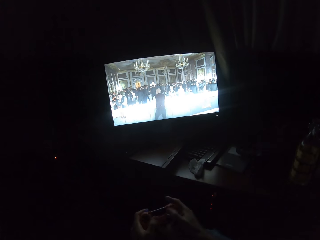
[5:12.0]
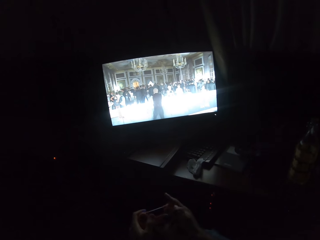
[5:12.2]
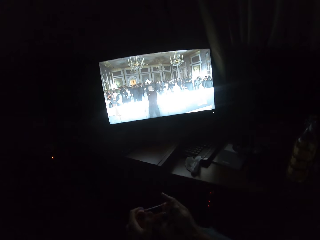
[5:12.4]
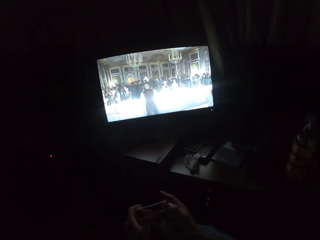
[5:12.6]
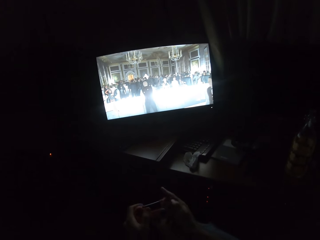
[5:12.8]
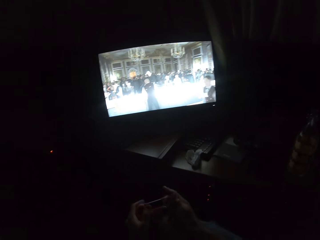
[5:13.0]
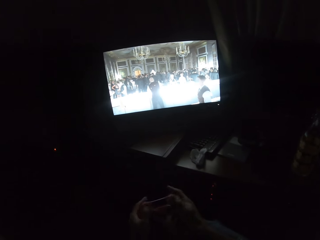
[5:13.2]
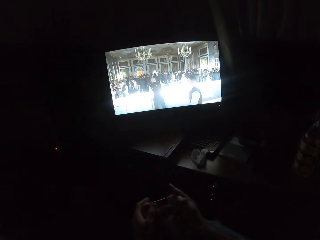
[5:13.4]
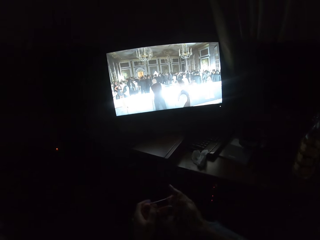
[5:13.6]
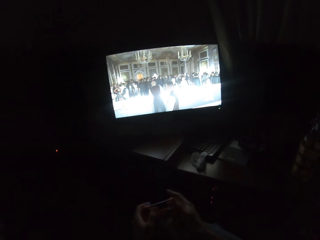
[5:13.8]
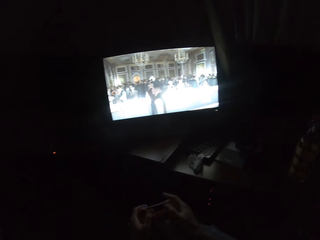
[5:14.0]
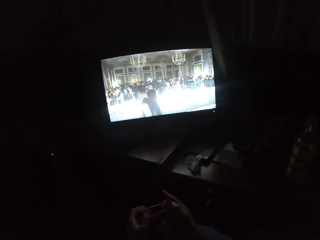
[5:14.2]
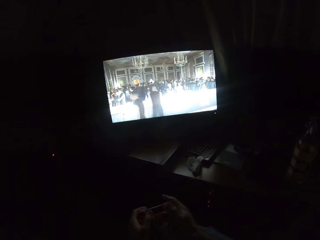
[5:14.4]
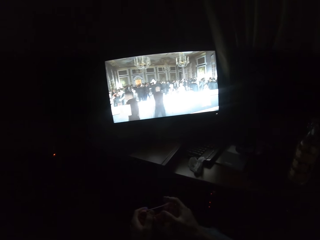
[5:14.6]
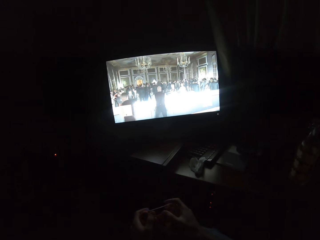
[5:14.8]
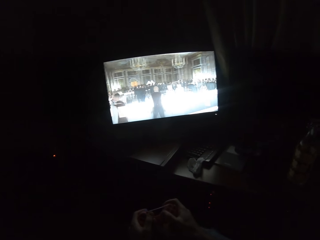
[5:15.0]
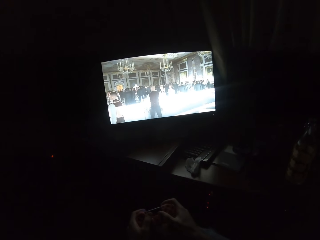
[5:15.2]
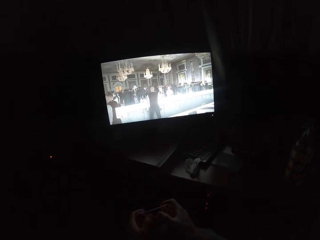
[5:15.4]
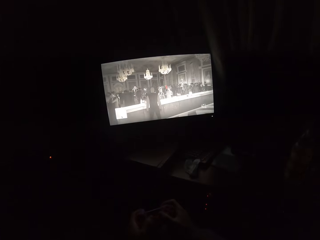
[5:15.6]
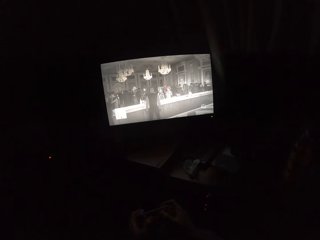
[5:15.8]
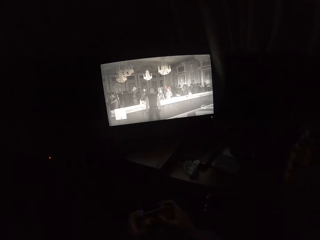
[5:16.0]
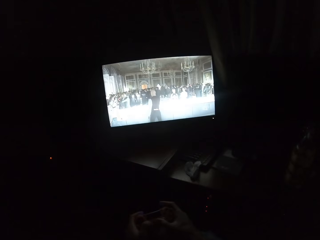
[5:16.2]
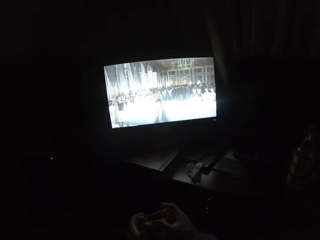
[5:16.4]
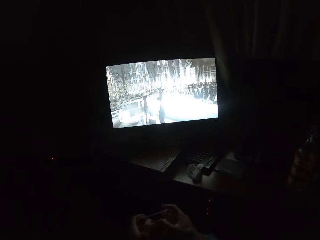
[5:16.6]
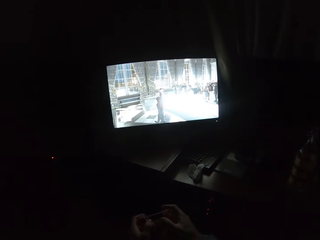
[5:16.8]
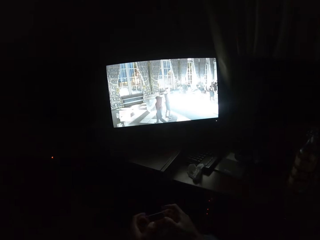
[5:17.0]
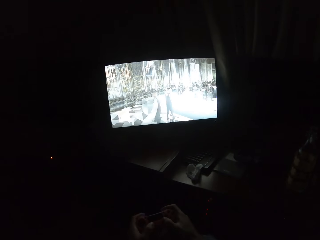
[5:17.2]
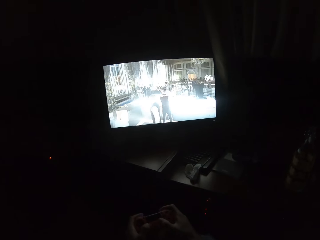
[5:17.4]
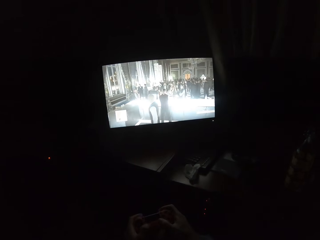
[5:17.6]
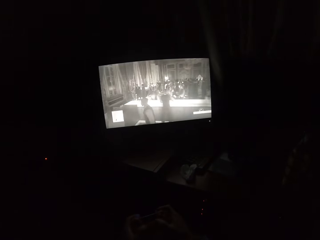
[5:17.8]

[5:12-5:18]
The camera wearer plays a video game on the screen.

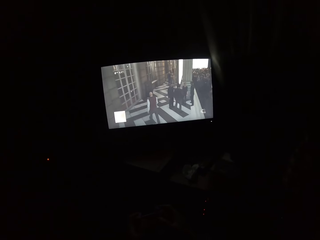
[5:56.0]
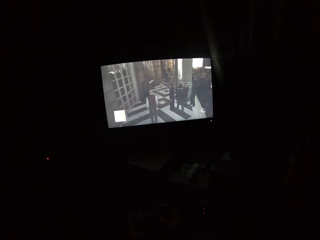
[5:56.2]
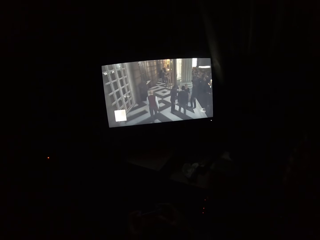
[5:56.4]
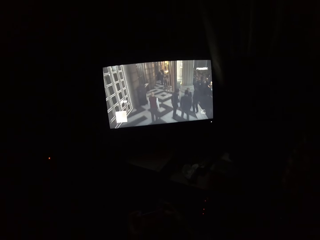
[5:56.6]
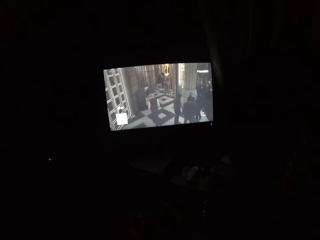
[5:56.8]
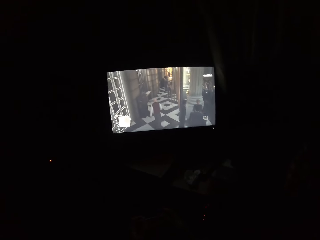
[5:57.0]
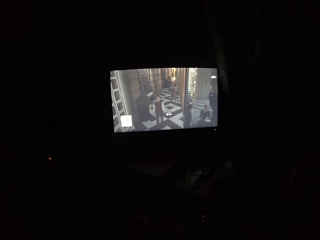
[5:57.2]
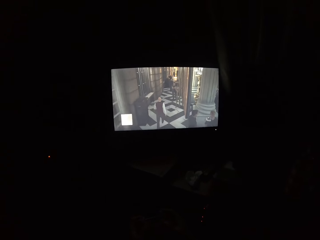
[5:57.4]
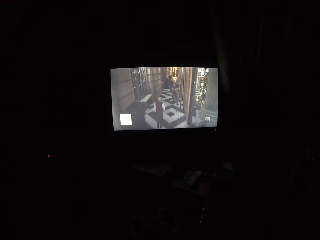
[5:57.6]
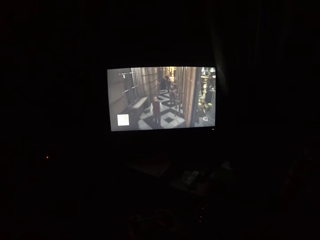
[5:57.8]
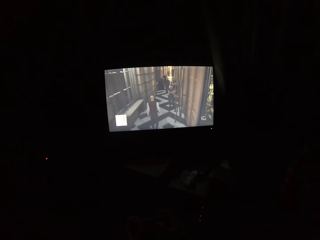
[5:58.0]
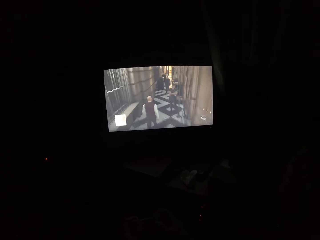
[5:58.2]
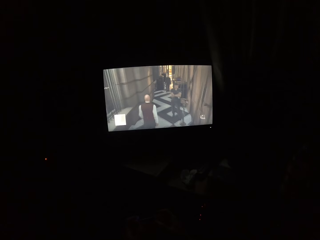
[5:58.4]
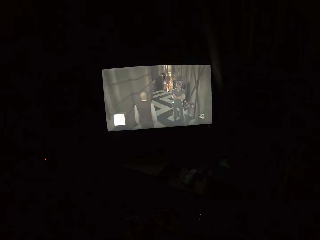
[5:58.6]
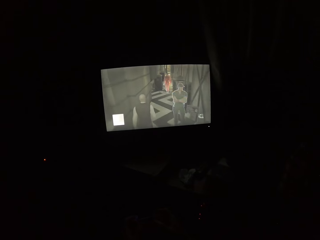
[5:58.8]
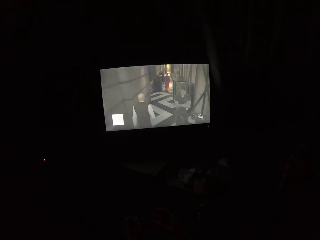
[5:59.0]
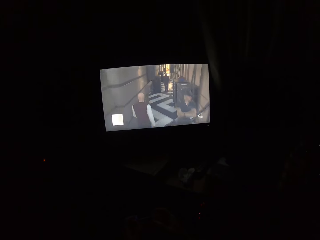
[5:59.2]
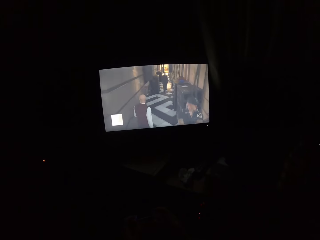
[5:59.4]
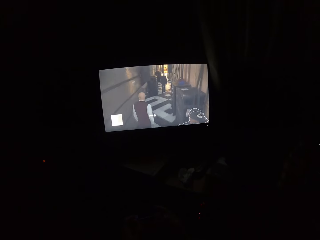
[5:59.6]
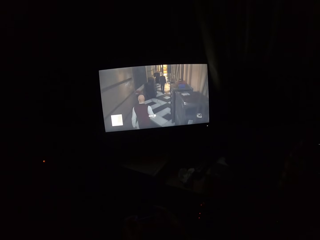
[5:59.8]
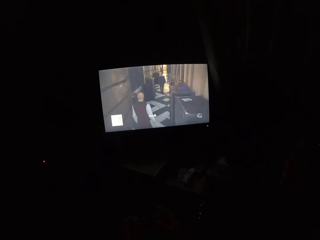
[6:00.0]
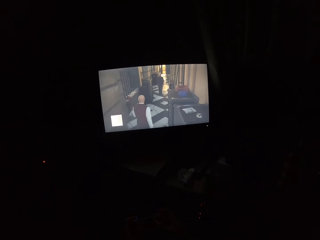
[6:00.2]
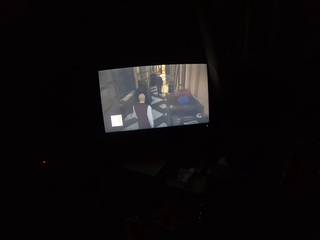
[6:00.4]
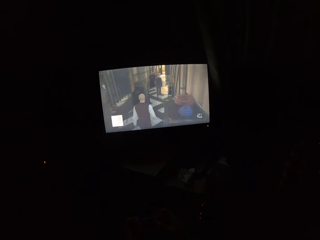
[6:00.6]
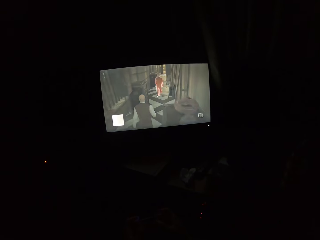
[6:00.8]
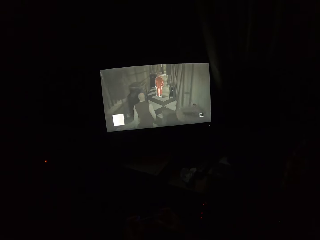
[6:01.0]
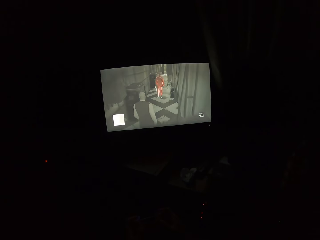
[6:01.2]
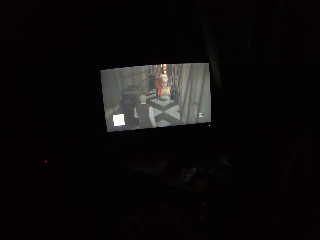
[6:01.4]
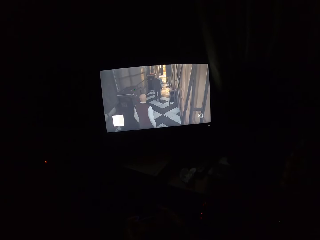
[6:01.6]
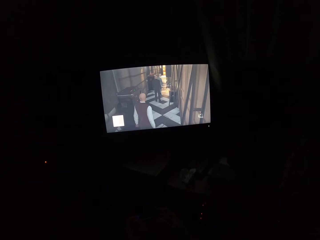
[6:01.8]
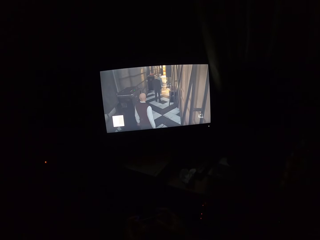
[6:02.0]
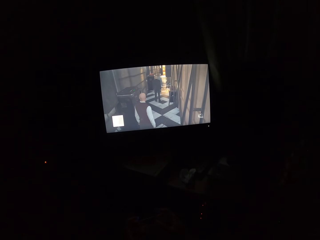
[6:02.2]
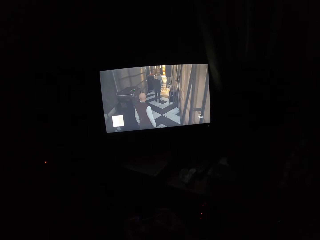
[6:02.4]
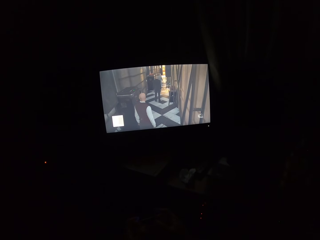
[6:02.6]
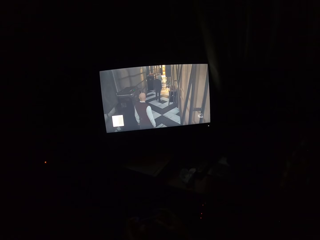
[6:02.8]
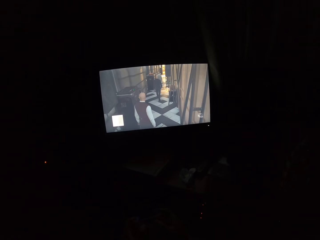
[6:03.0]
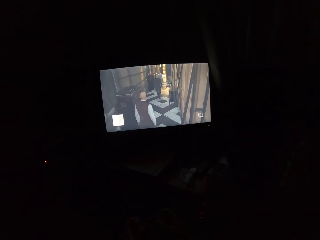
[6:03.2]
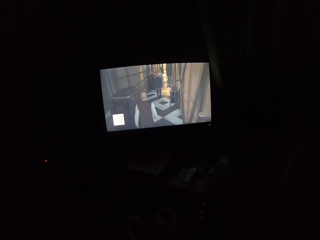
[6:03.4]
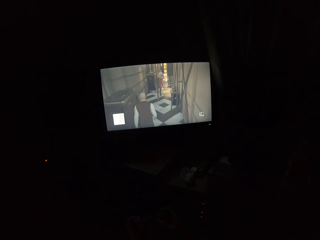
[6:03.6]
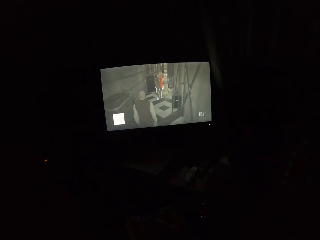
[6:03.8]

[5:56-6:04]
The camera wearer turns to the side. They play a video game on the screen.

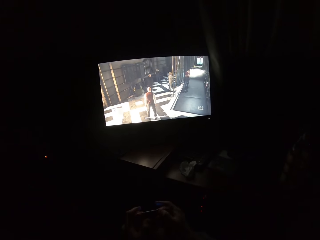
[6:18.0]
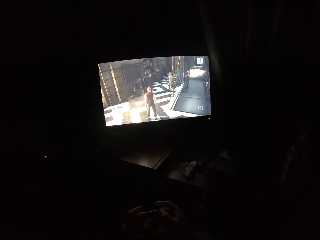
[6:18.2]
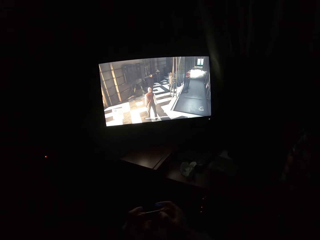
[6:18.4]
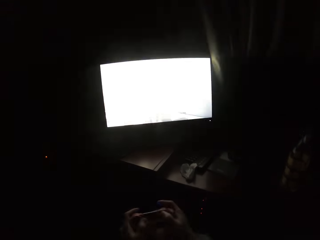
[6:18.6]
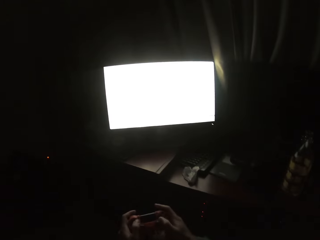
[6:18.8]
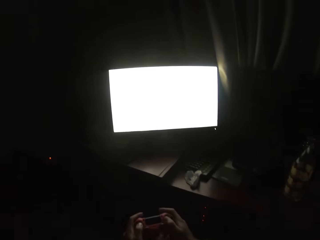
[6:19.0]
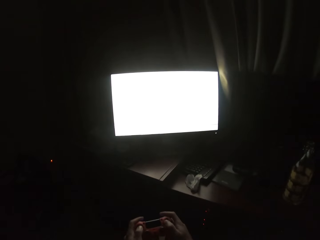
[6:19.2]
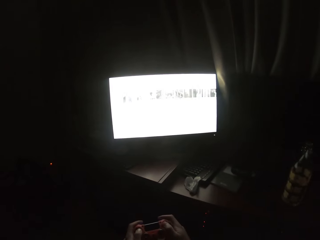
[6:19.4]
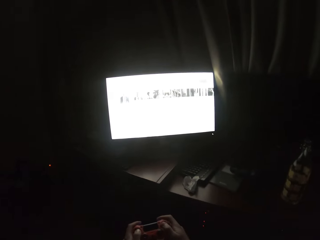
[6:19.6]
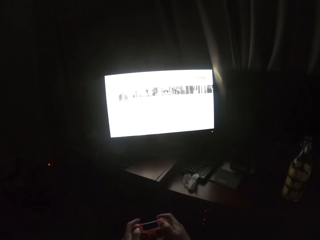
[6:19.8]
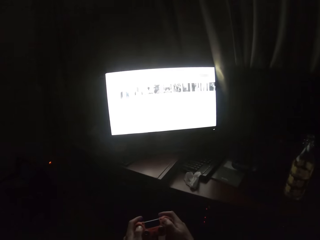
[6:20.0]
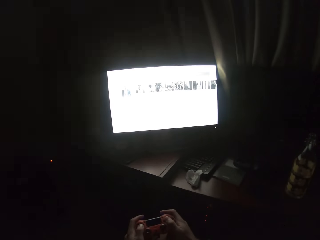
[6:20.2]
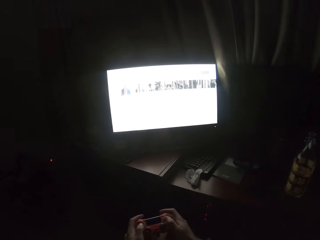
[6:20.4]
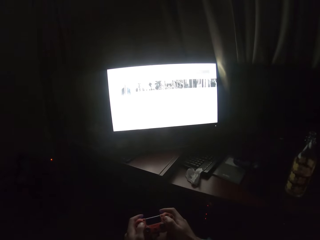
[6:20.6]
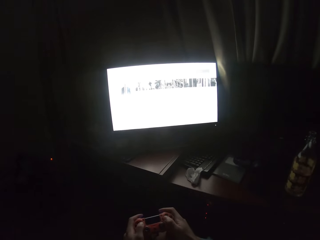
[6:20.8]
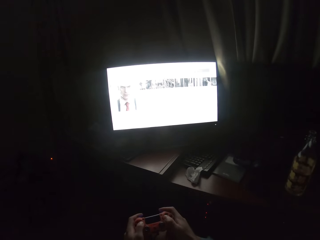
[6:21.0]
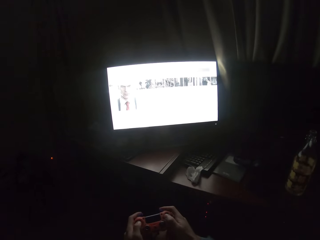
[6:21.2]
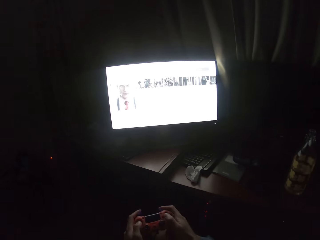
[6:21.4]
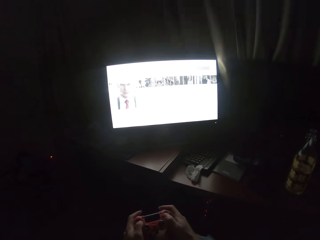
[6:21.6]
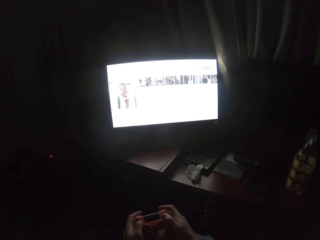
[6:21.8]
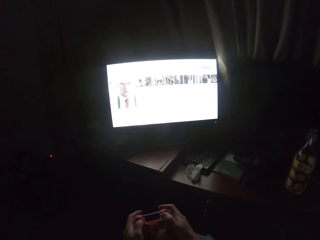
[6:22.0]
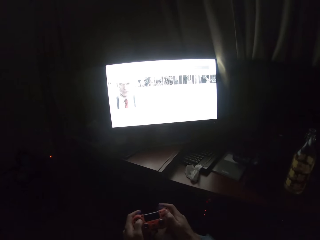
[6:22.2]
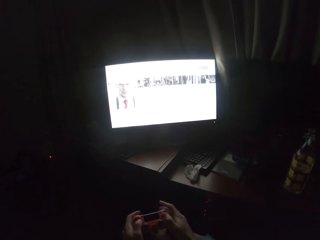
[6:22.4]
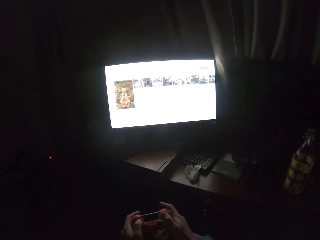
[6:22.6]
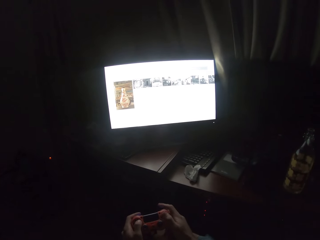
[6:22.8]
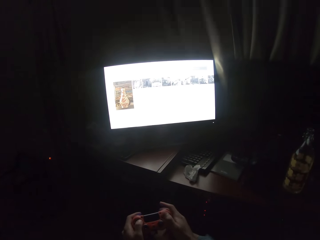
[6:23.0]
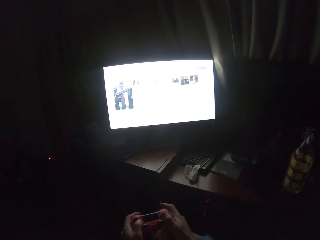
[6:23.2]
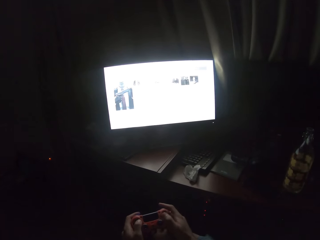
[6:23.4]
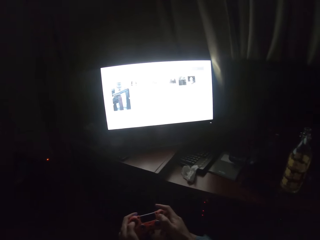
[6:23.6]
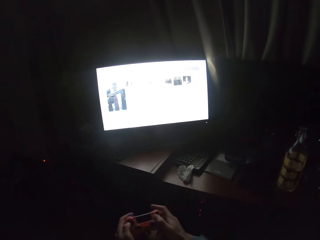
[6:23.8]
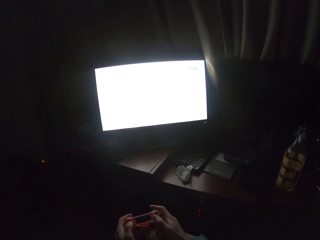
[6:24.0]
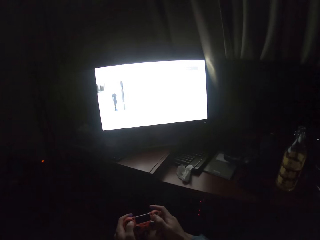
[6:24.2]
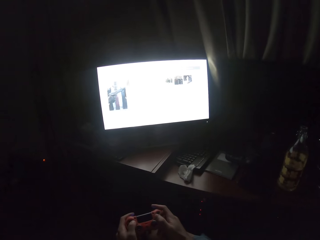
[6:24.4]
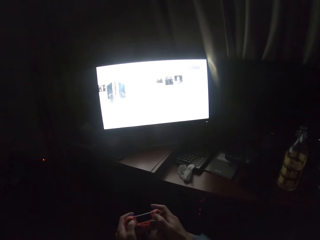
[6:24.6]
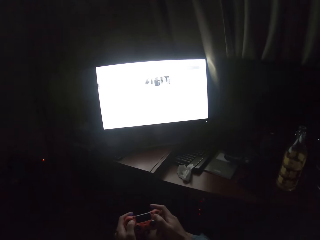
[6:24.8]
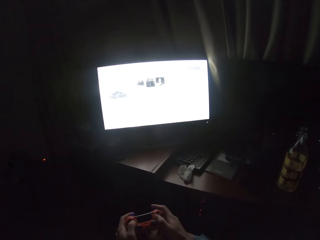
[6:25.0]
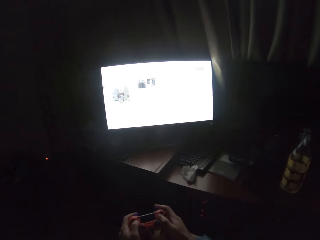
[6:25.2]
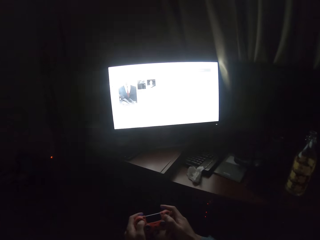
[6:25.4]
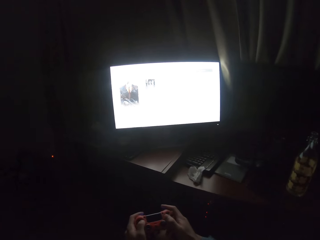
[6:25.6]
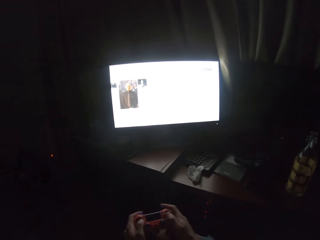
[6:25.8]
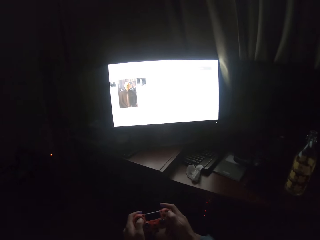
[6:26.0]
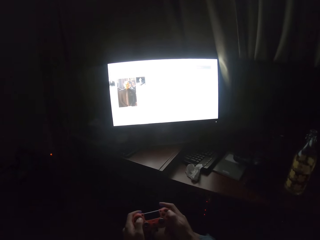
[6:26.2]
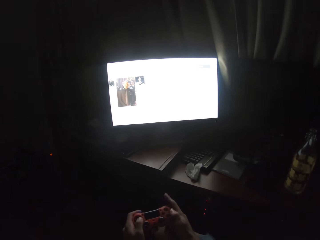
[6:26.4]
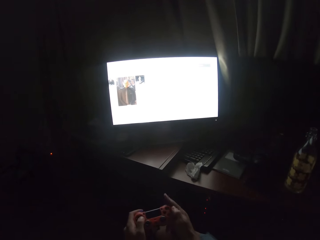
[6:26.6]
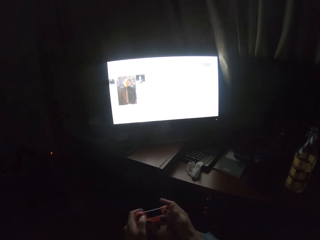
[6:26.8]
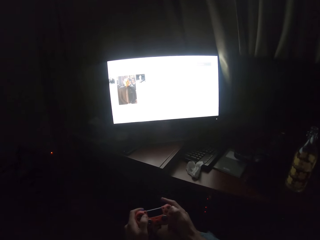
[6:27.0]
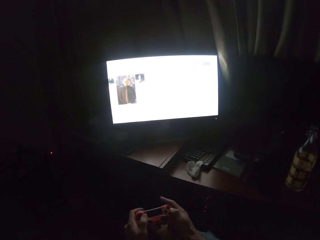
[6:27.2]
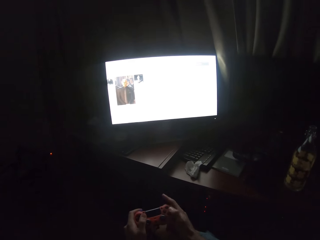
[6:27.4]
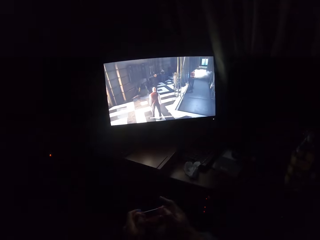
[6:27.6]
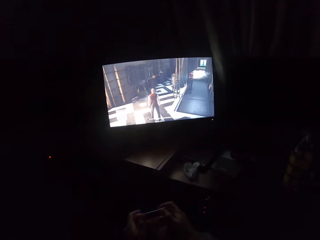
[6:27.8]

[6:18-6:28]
The camera wearer turns to the side. They scroll through a screen with a controller.
